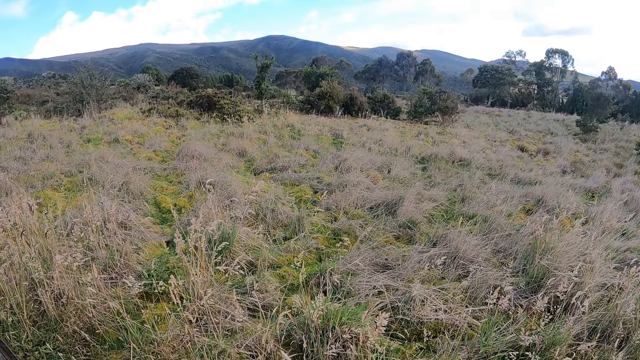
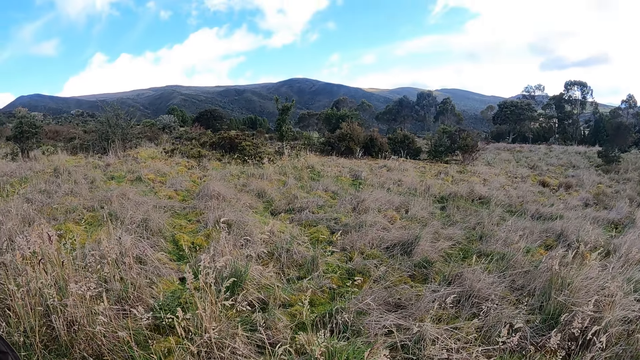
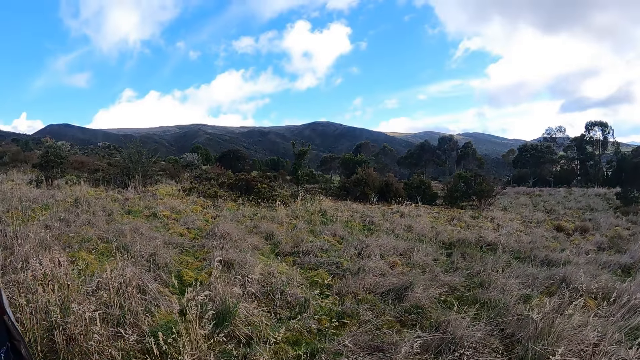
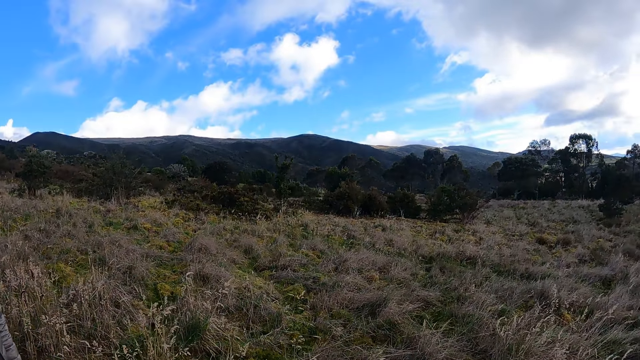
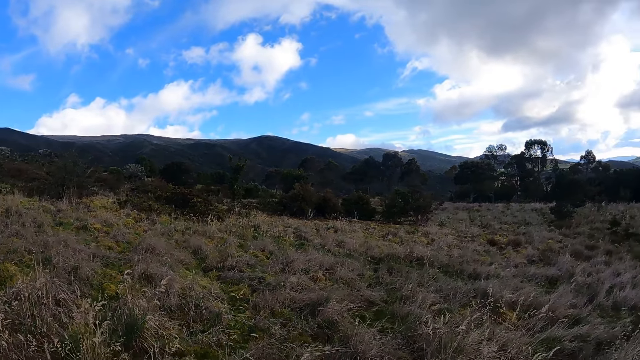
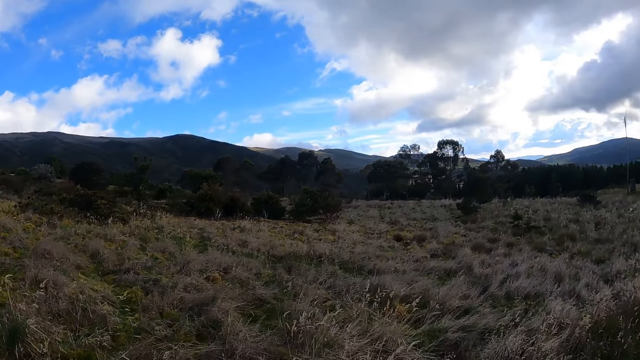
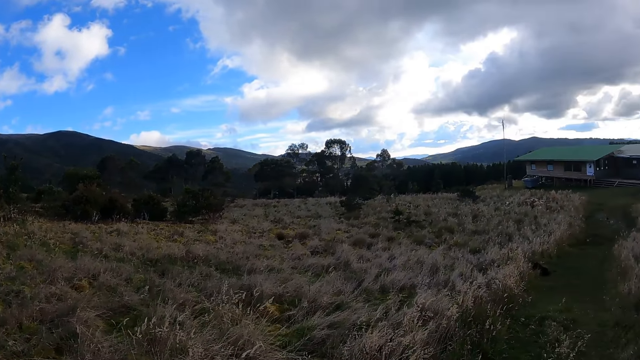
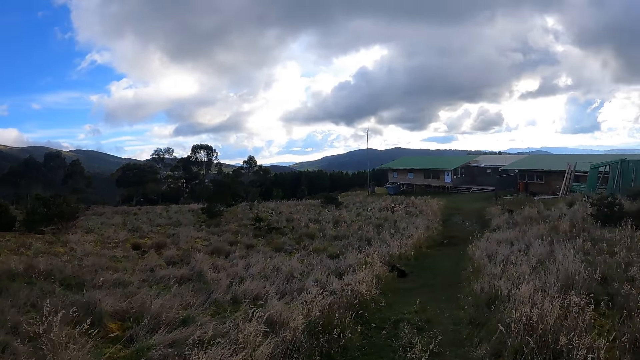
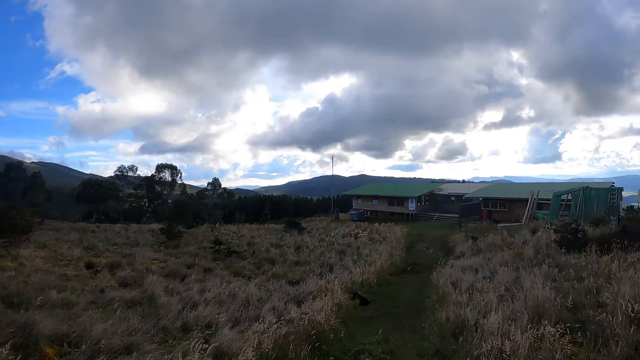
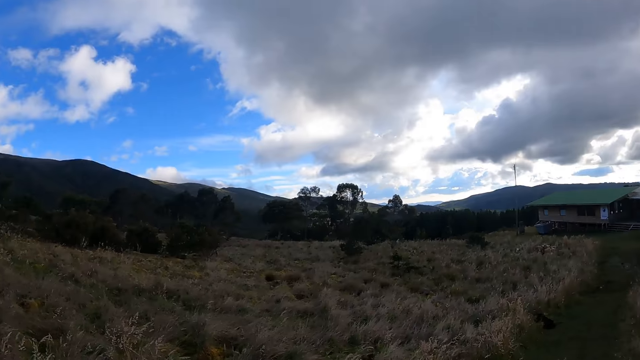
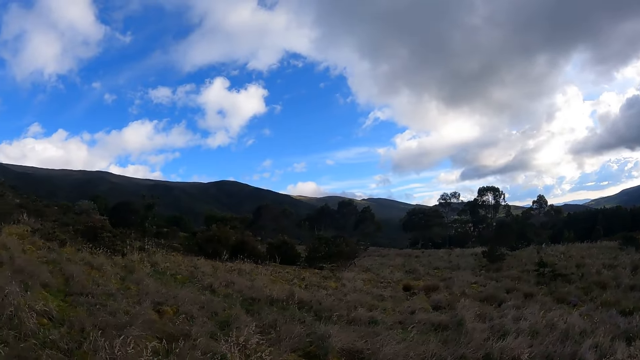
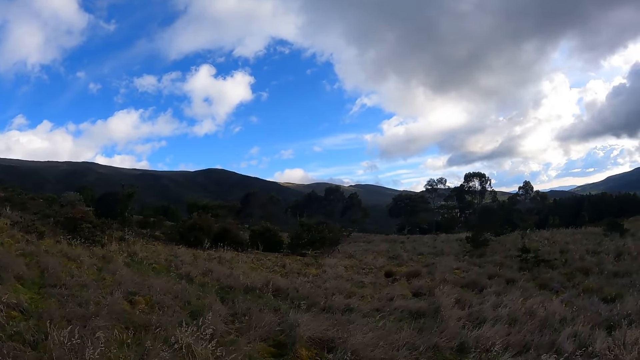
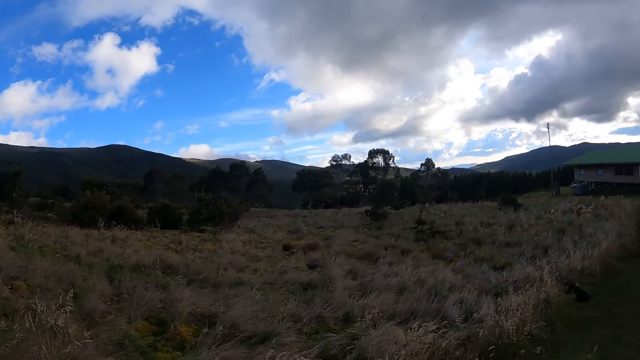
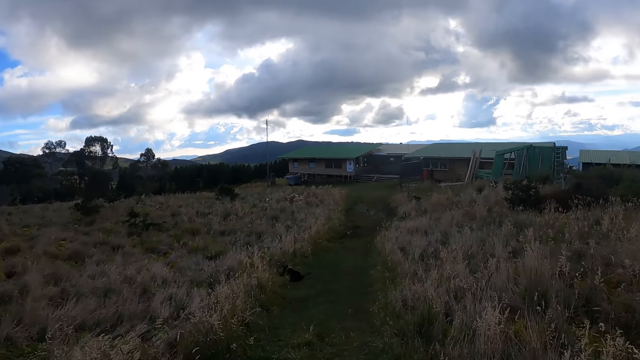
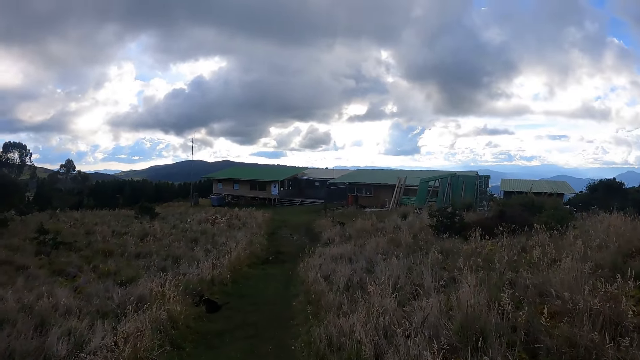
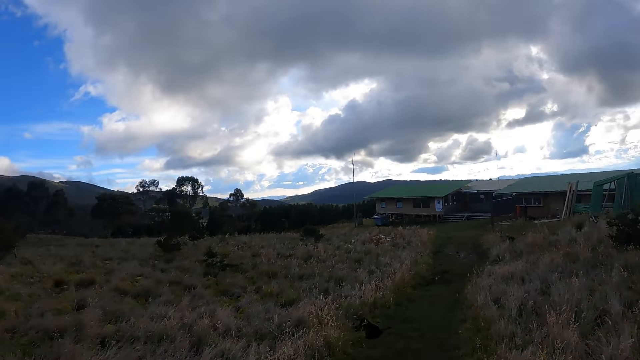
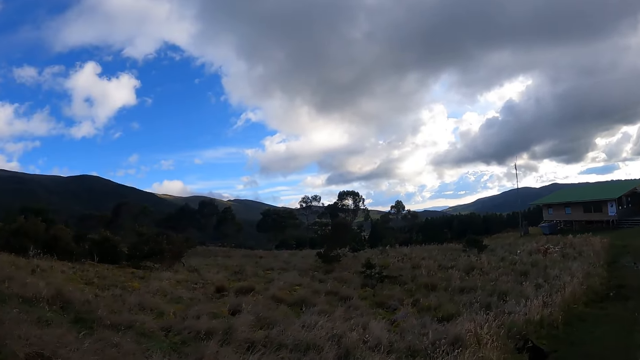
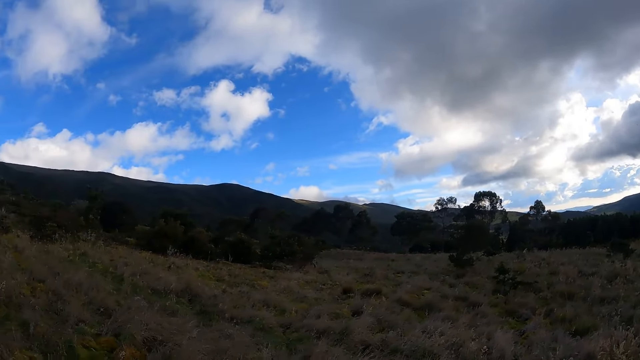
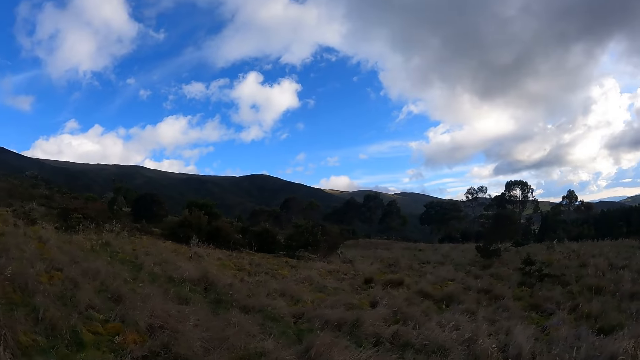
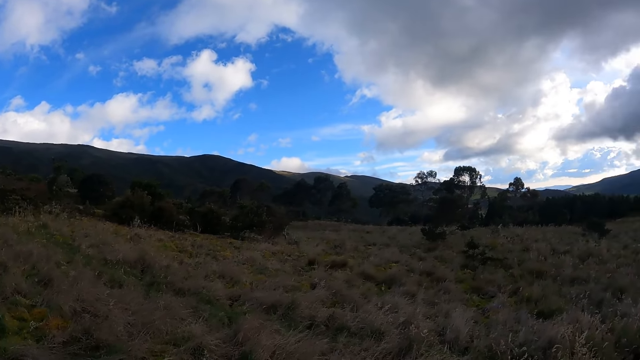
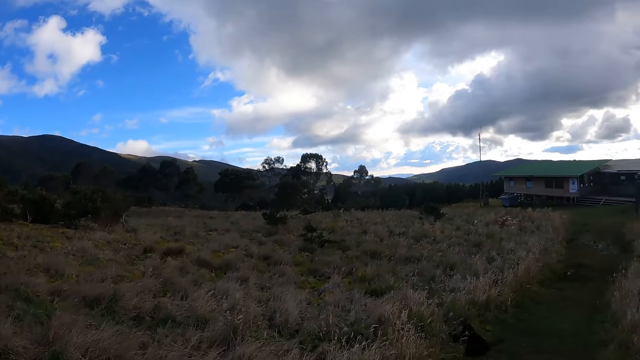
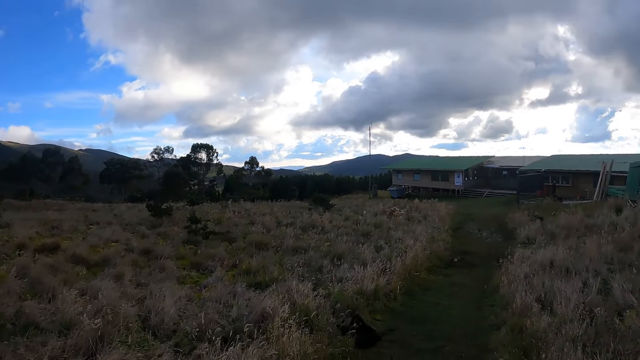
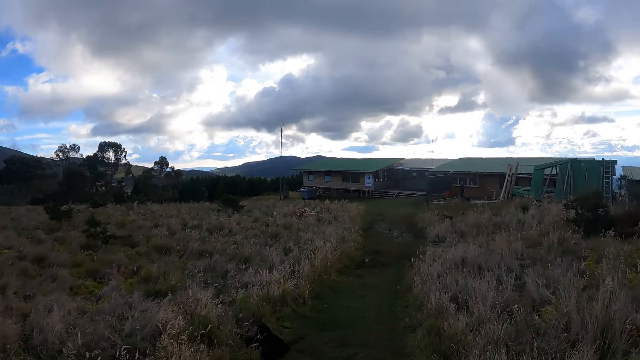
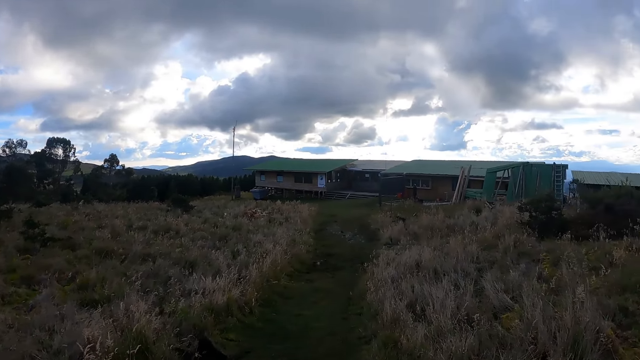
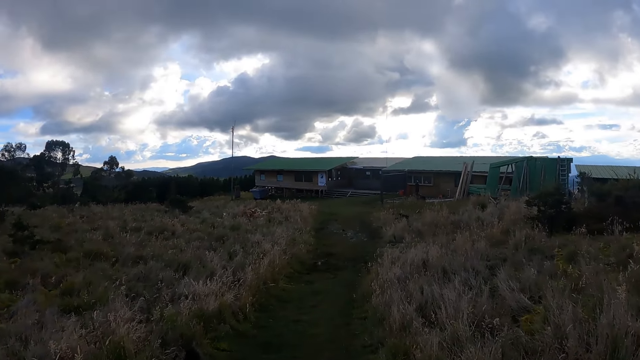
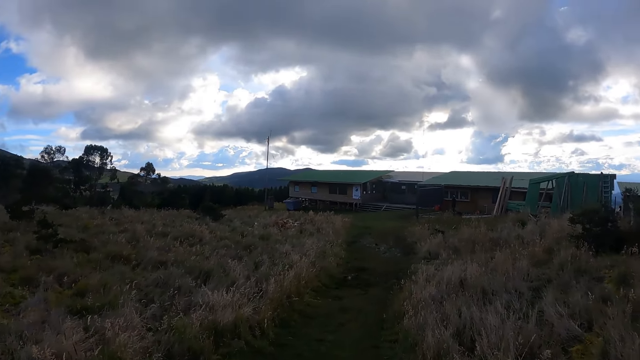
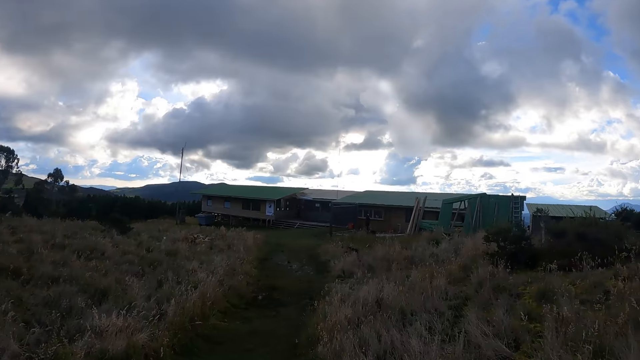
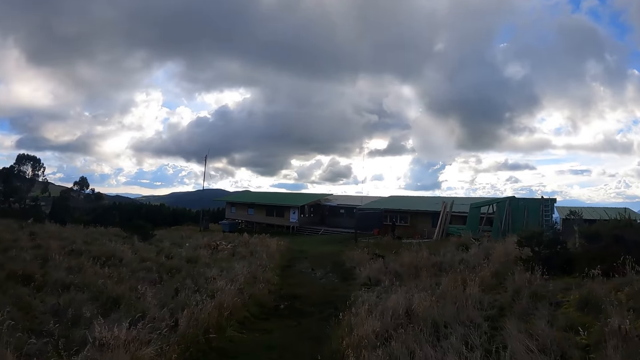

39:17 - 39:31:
The camera wearer looks around the field. She raises her left hand.

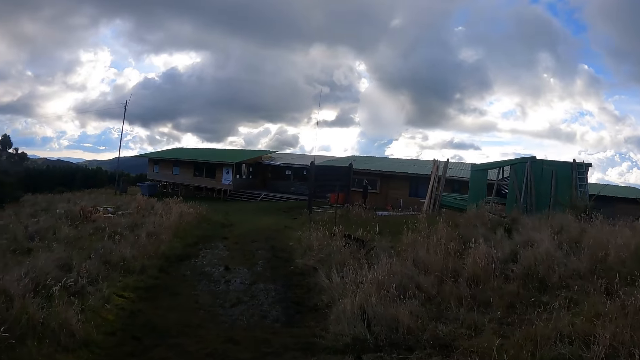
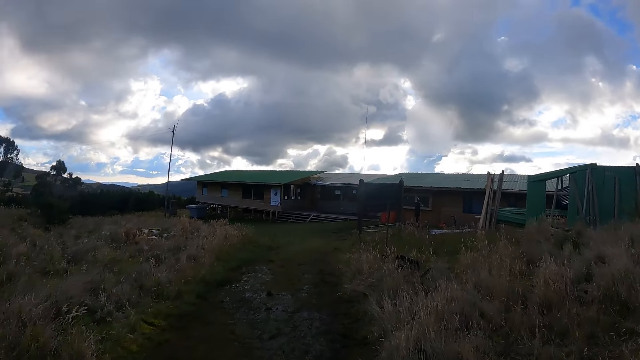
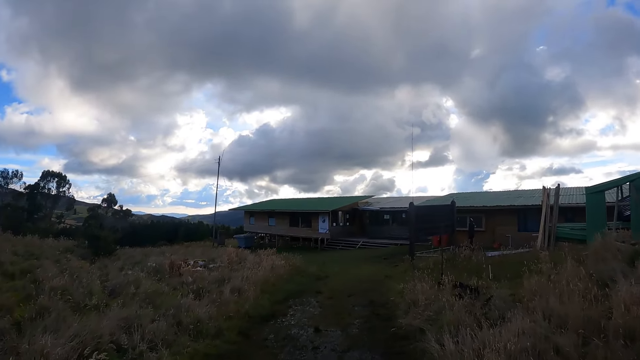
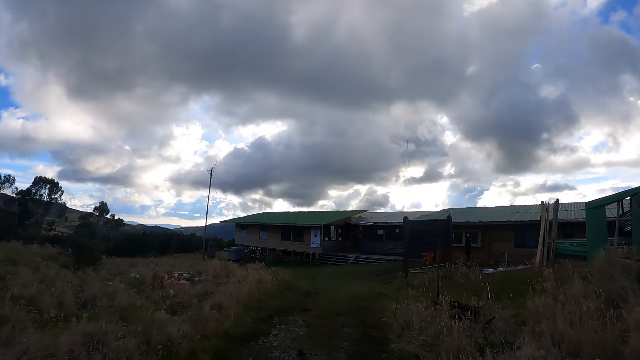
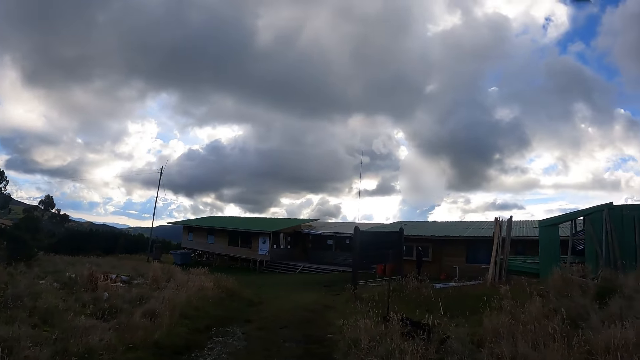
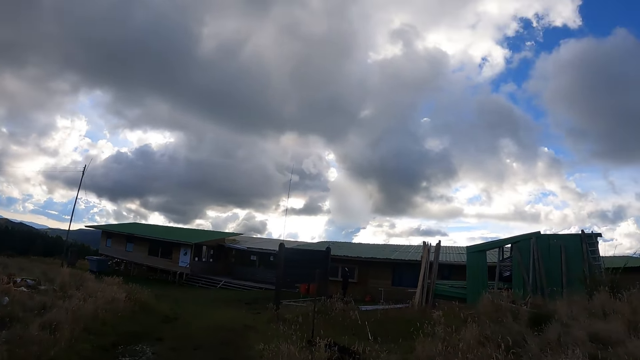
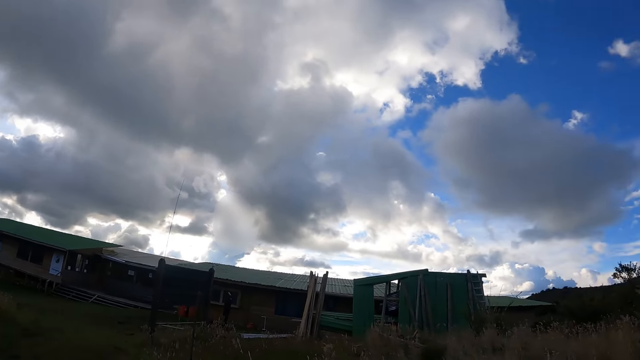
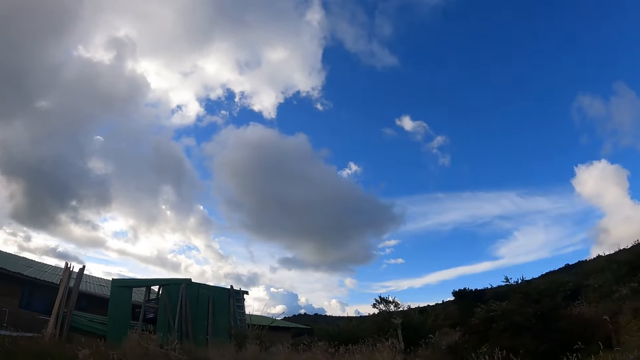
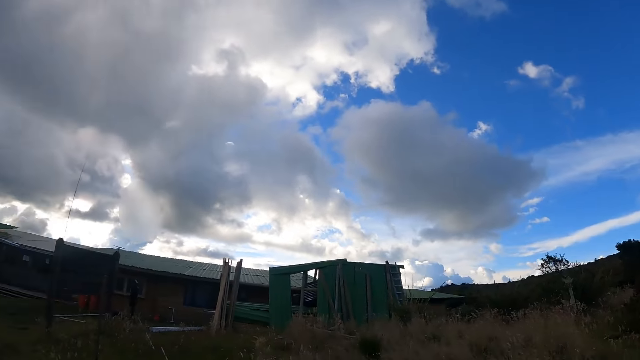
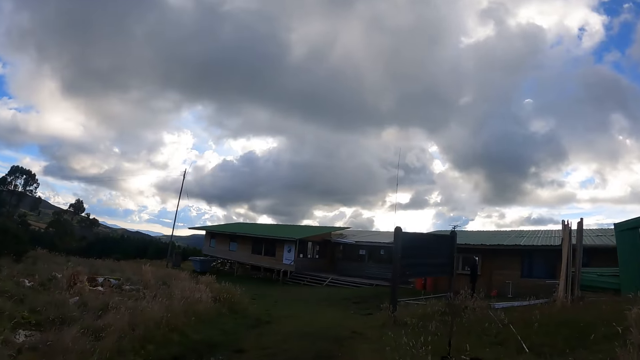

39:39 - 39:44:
The camera wearer walks on the pathway.

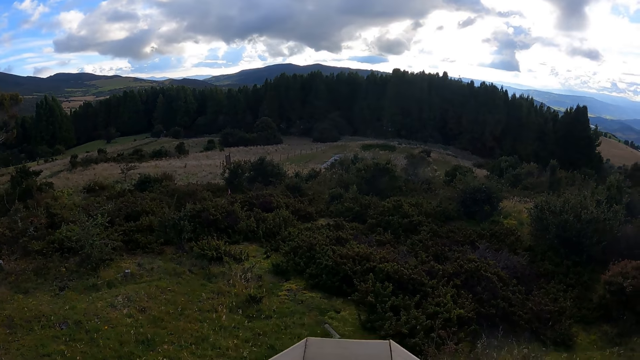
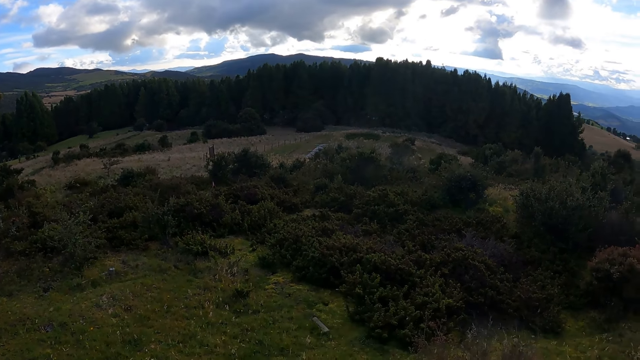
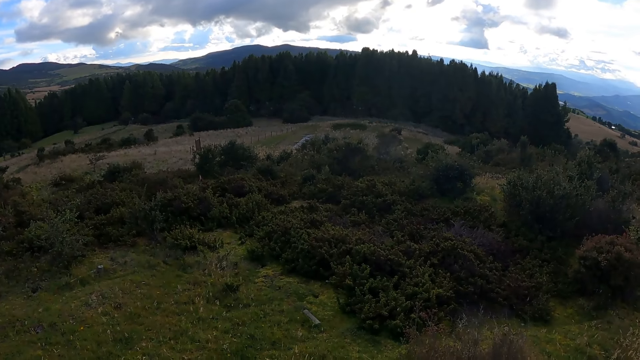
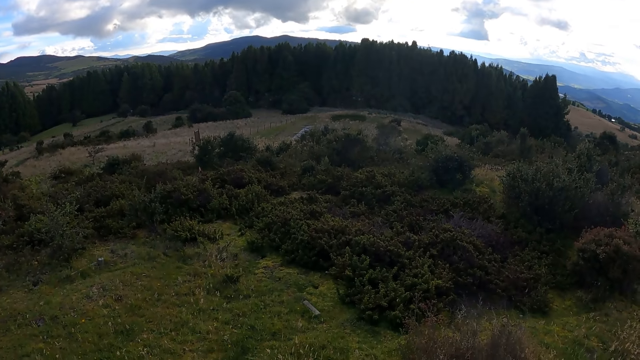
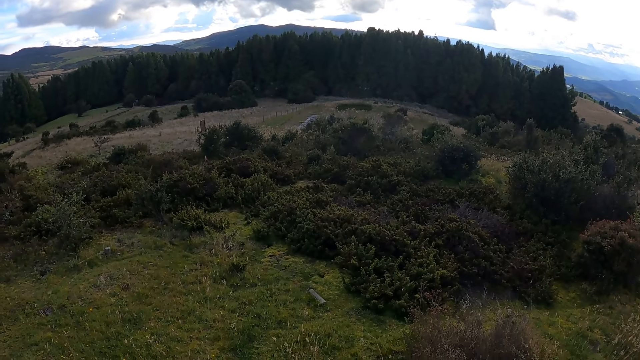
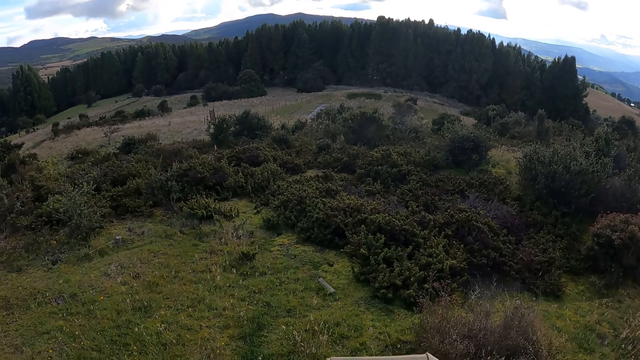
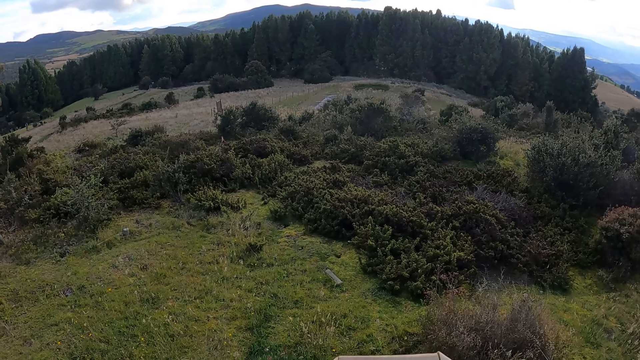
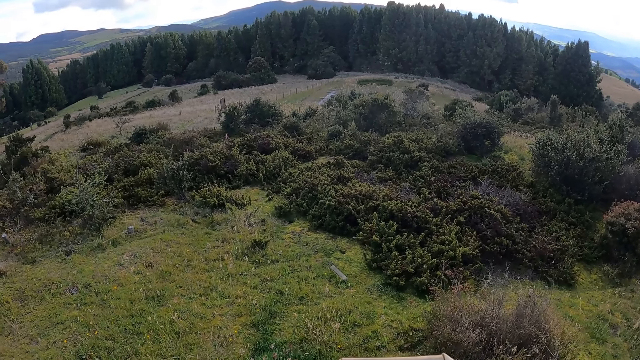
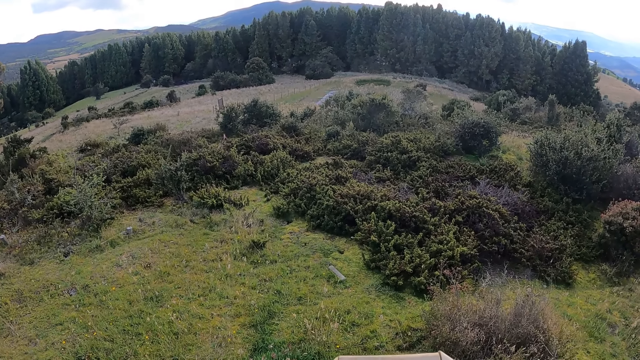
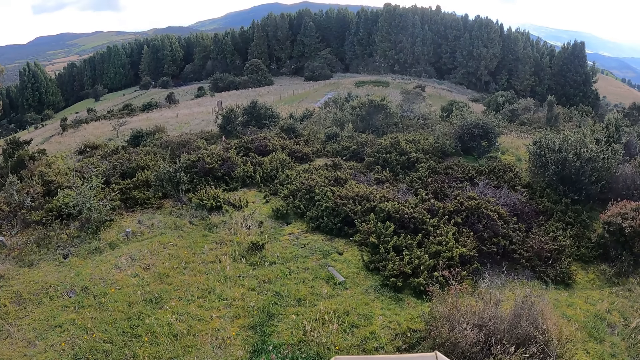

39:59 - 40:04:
The camera wearer looks around from a porch.
